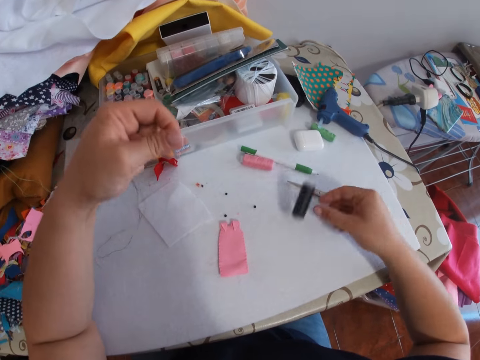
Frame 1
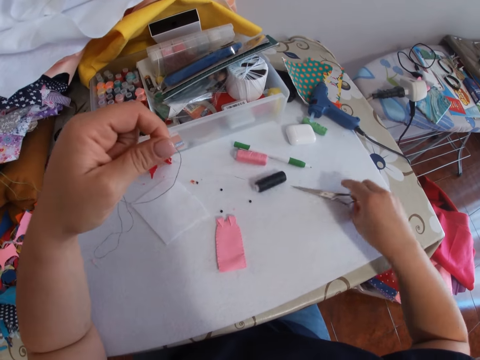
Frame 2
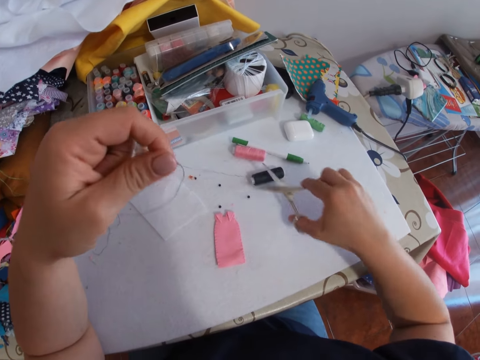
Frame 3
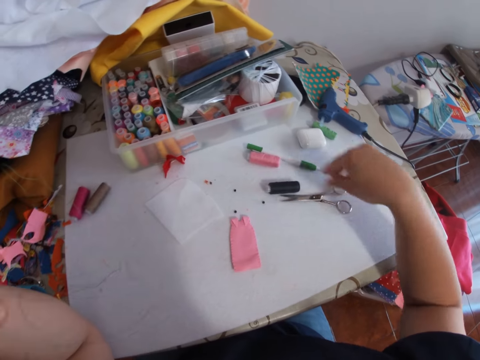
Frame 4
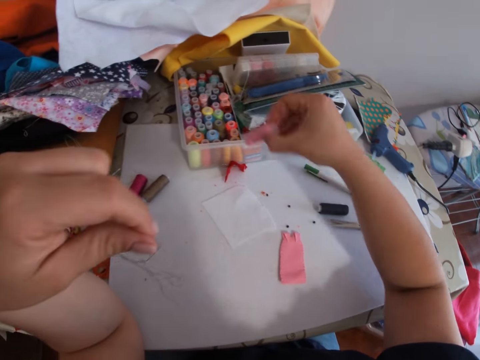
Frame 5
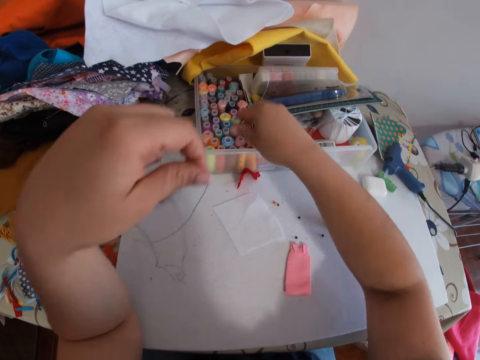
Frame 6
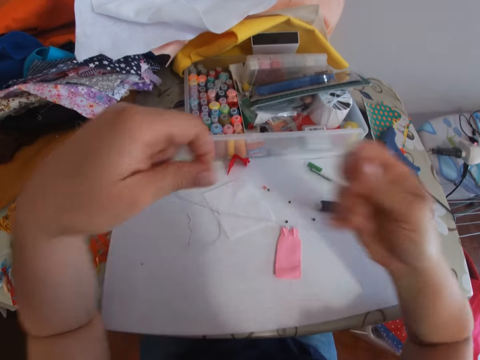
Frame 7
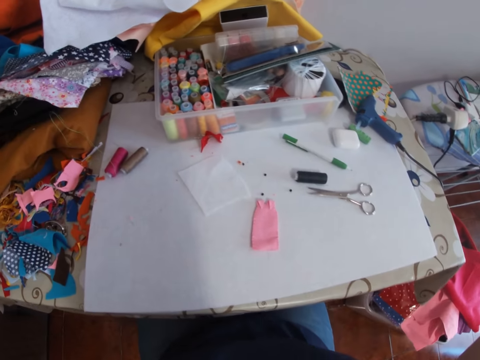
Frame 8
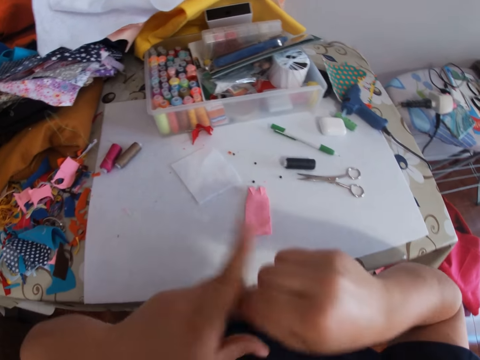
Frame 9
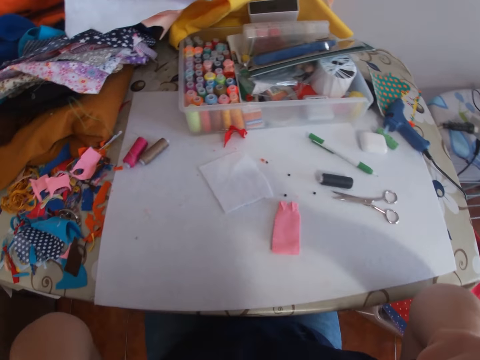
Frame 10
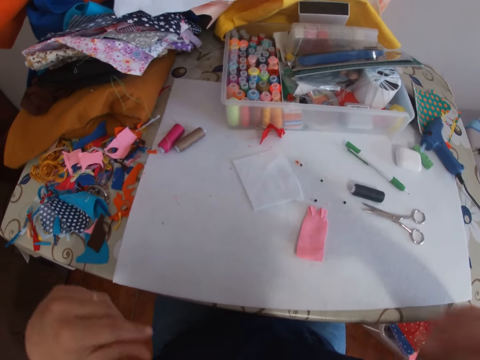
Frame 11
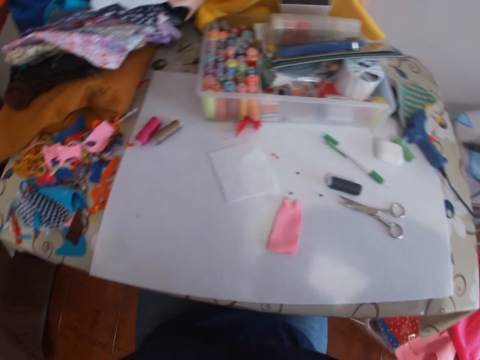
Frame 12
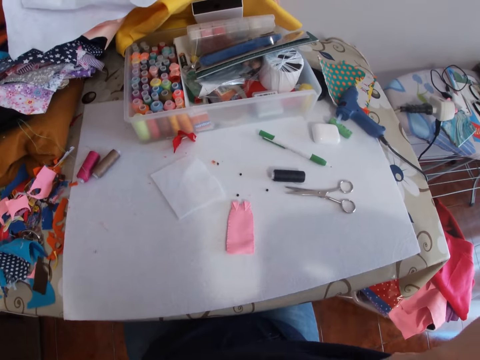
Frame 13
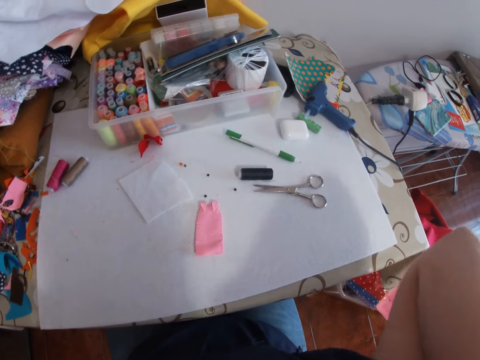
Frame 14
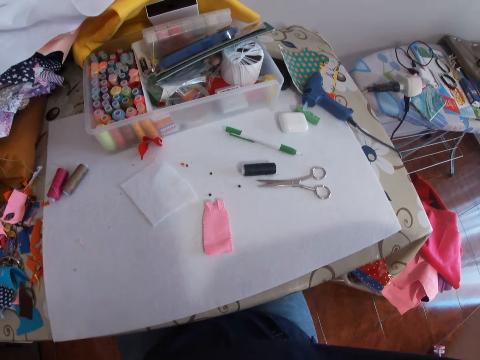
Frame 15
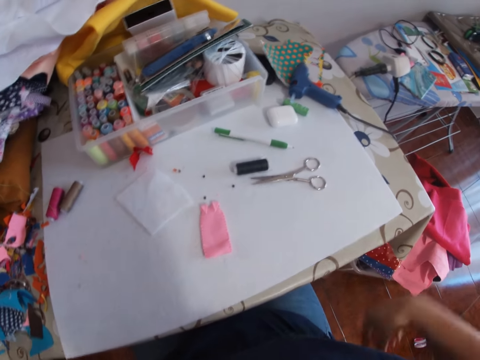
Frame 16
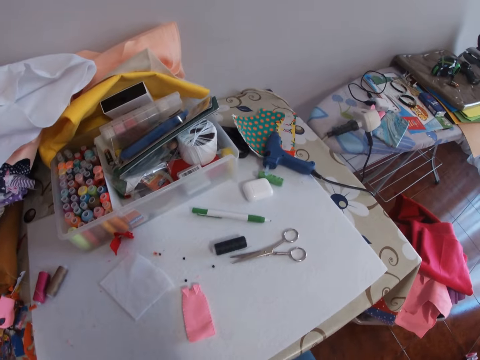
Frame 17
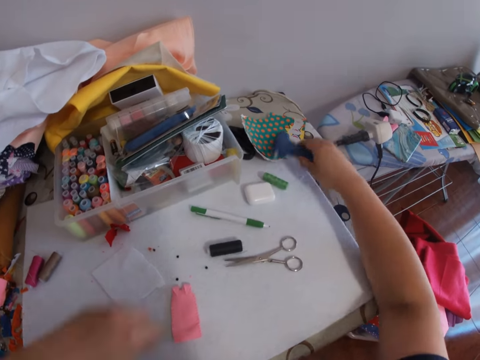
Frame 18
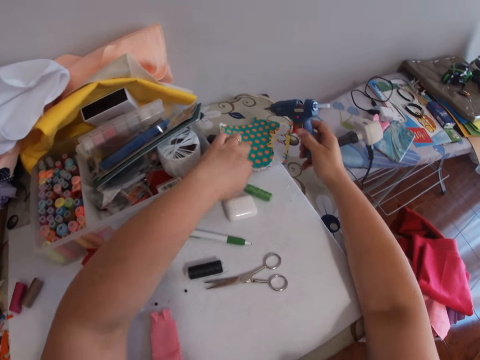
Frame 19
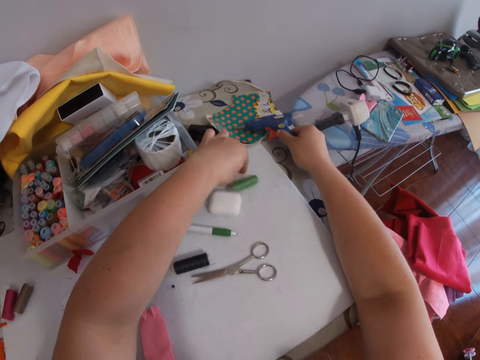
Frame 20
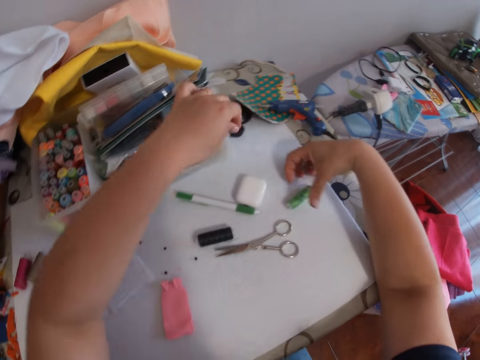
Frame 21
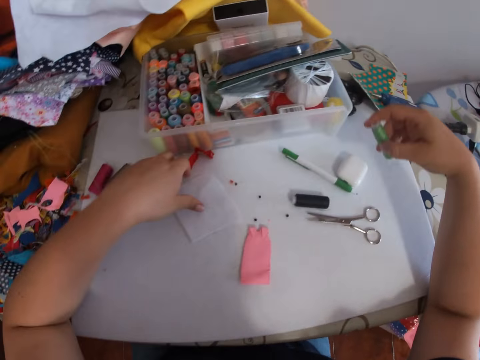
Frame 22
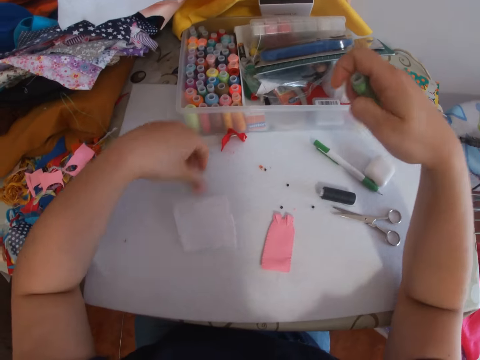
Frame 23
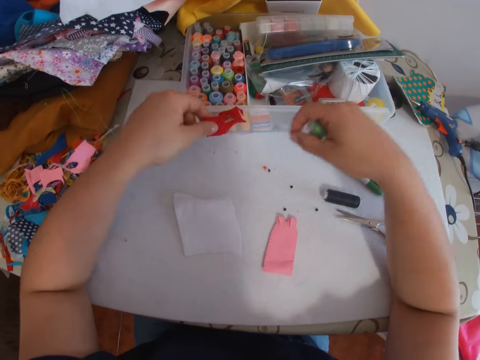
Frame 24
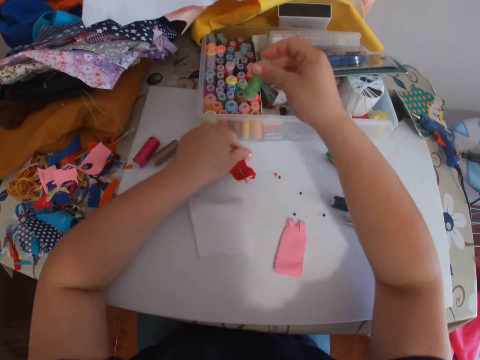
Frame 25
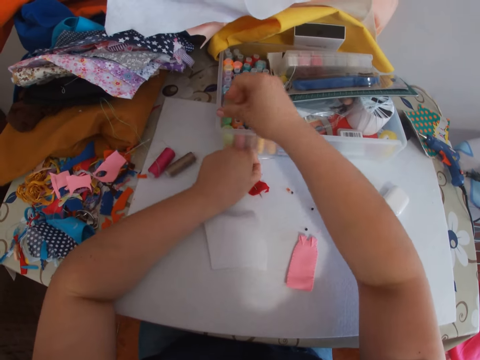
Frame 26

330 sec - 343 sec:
The camera wearer throws the black thread on the table with his right hand. He picks up the scissors from the table with his right hand. He cuts the thread from the black thread with the scissors in his right hand. He places the scissors on the table with his right hand. He picks up a pink thread from the table with his right hand. He places the pink thread into the container or thread roll rack on the table with his right hand. He stretches the thread. He holds the thread with both hands. He moves his hands around. He holds the thread with both hands again. He looks around. He puts the thread into his mouth with both hands. He adjusts his cloth with both hands. He picks up the glue gun from the table with his right hand. He moves something on the table. He lifts the paper from the table with his left hand and places the paper on the table with his left hand. He places the glue gun on the table with his right hand. He picks up a green thread from the table with his right hand. He moves a felt fabric on the table. He picks up a piece of white fabric from the table with his left hand and places the piece of white fabric on the table with his left hand. He picks up a red fabric from the table with his left hand. He places the red fabric on the table with his left hand. He puts a thread roll in the thread roll rack.

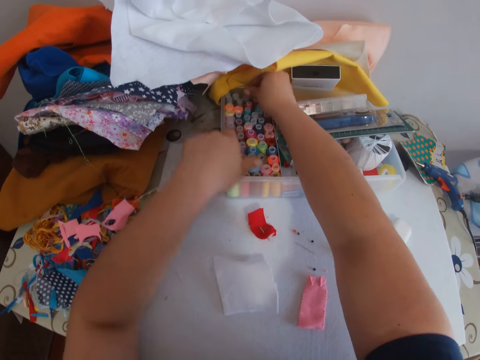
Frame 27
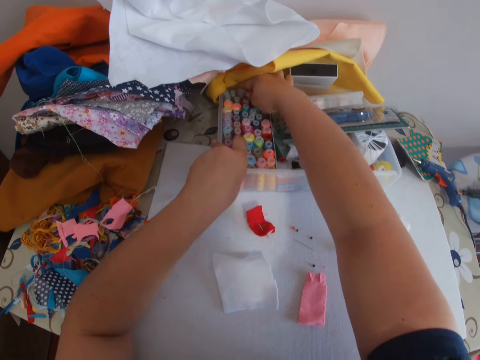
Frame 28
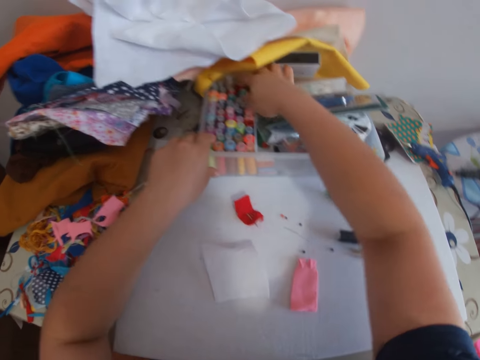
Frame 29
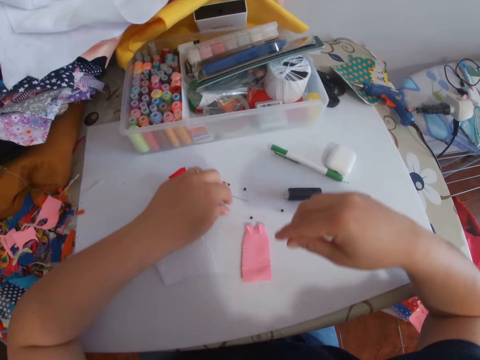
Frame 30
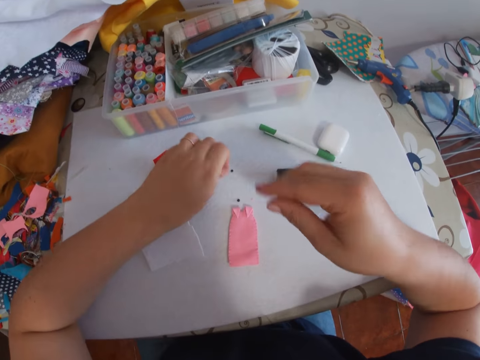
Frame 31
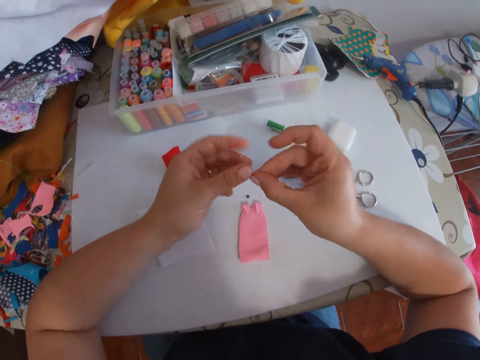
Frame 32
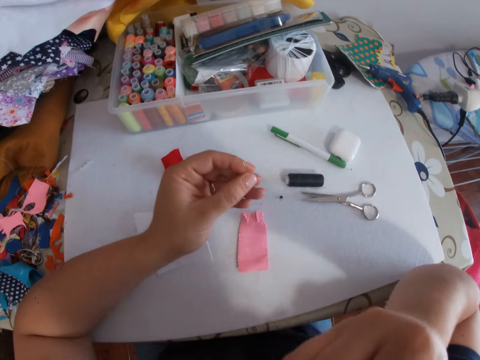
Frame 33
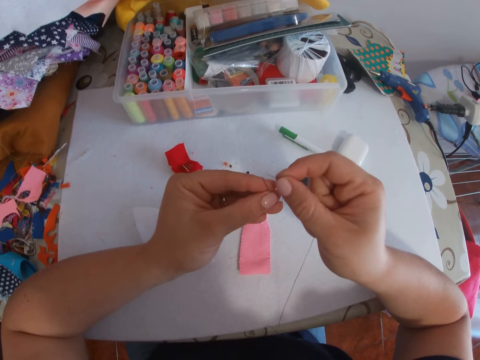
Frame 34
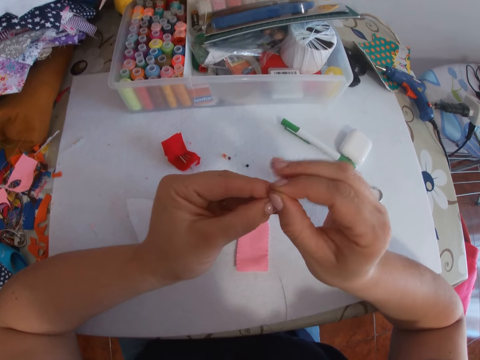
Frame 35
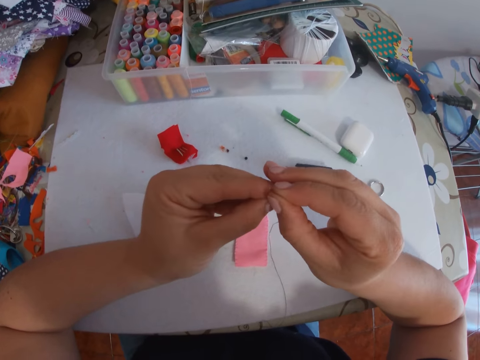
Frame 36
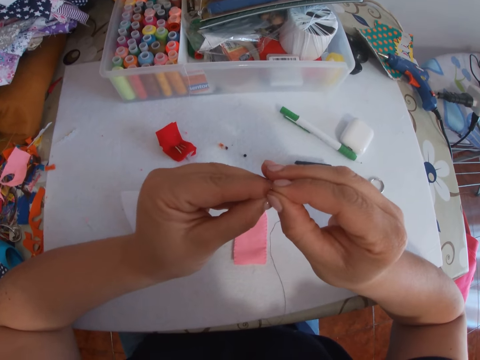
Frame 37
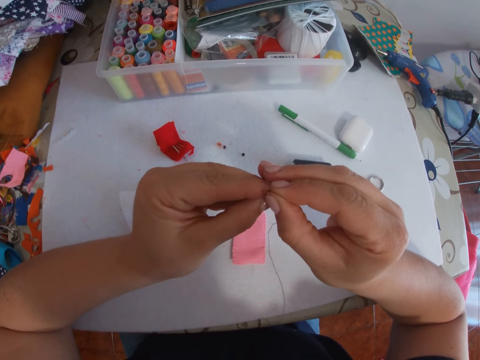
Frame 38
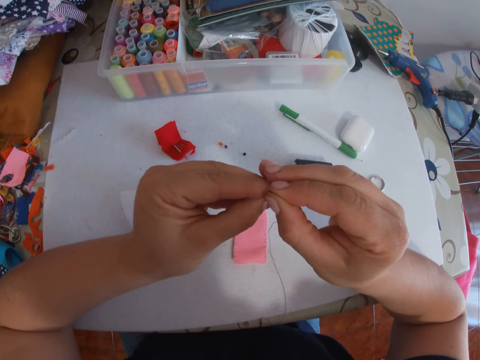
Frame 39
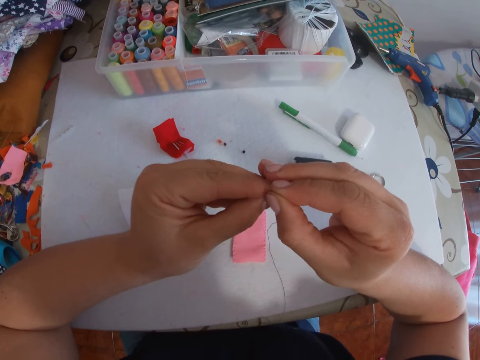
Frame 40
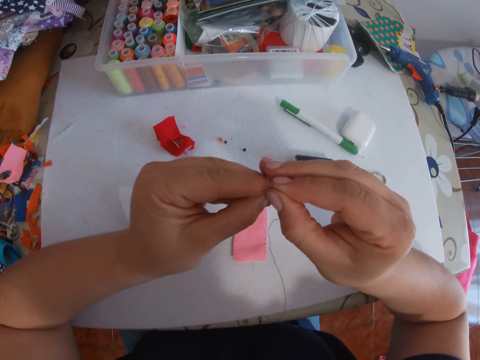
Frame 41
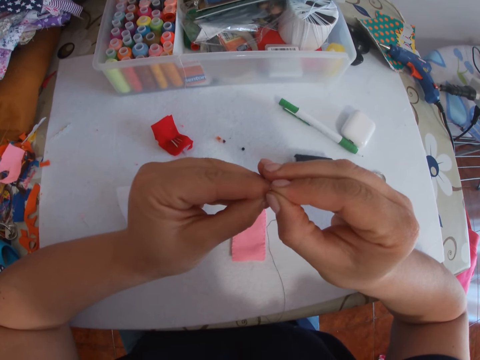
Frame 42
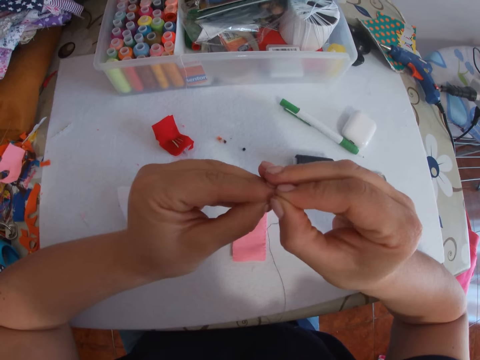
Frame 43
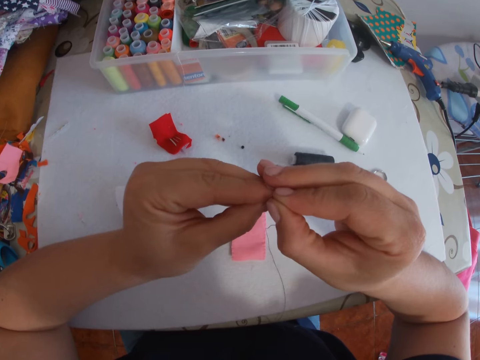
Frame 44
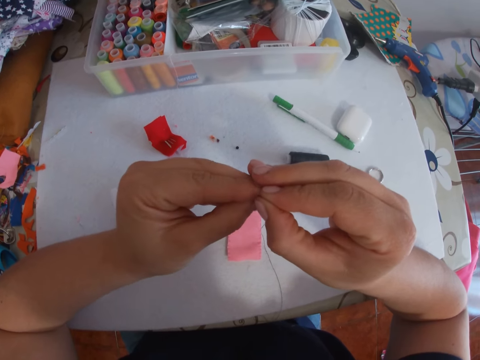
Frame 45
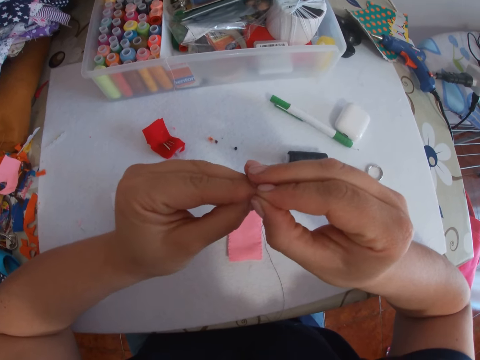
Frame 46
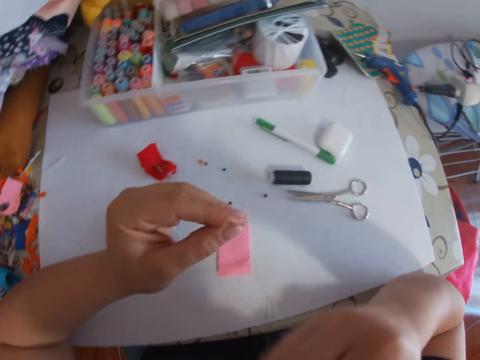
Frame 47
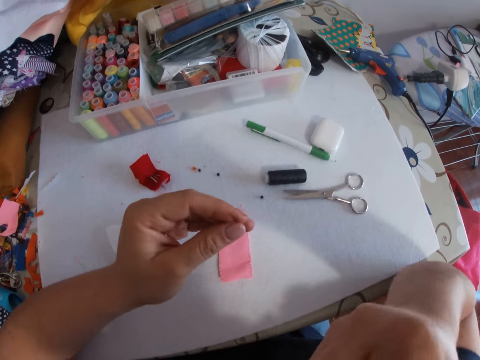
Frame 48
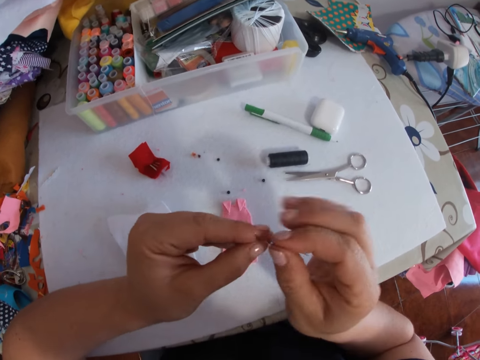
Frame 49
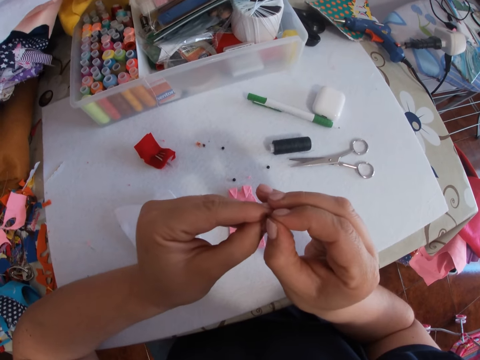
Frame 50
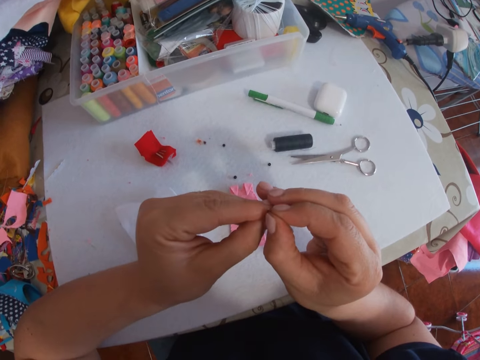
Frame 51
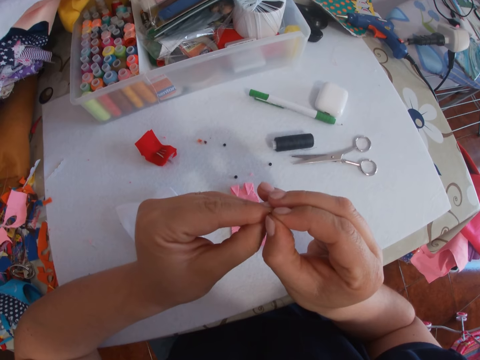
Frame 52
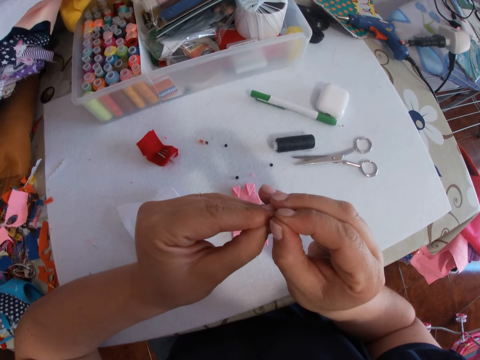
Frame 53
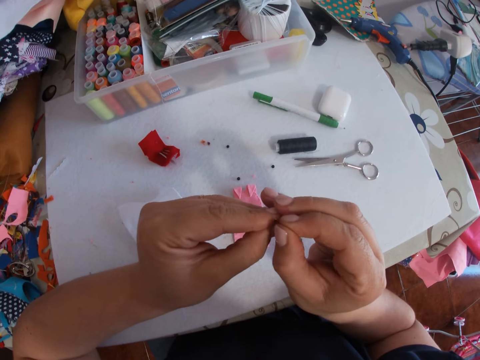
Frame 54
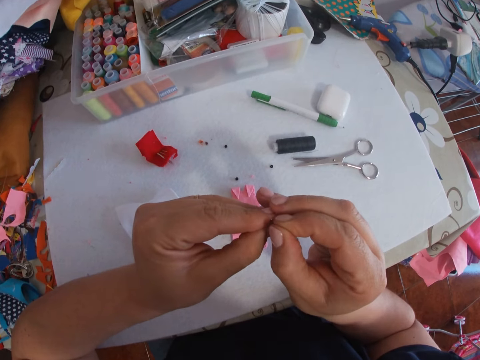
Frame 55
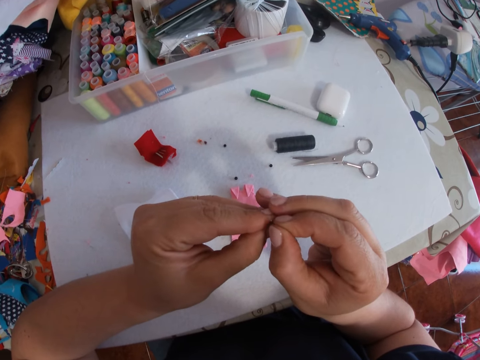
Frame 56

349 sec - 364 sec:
The camera wearer puts the brown thread into the container or thread roll rack on the table with his right hand. He moves the thread roll rack on the table. He picks up the needle from the table with his left hand. He picks up the needle with the other hand. He adjusts the needle with both hands. He holds the needle with his left hand. He takes the thread from his mouth with his right hand. He puts the thread through the needle. He puts the thread into his mouth with his right hand. He bites the thread. He puts the thread through the needle.
